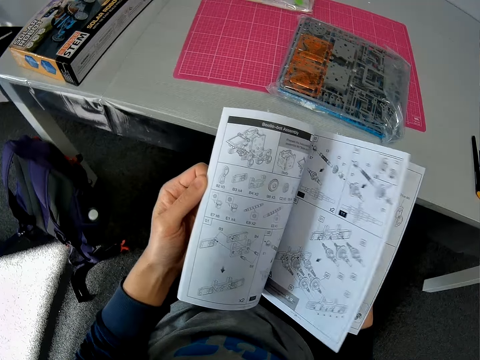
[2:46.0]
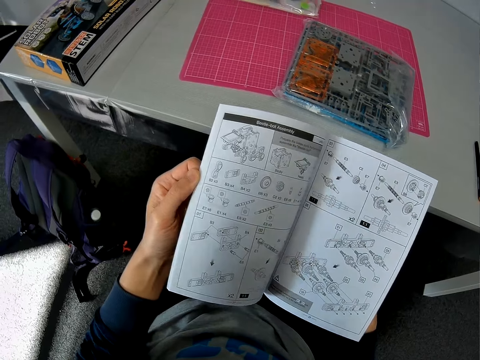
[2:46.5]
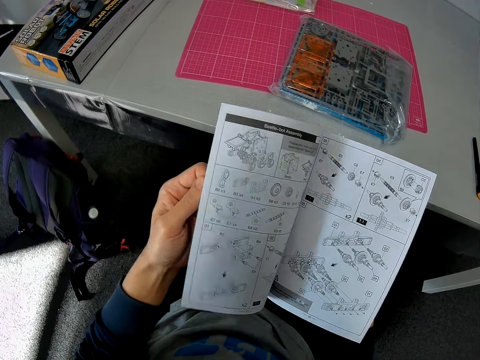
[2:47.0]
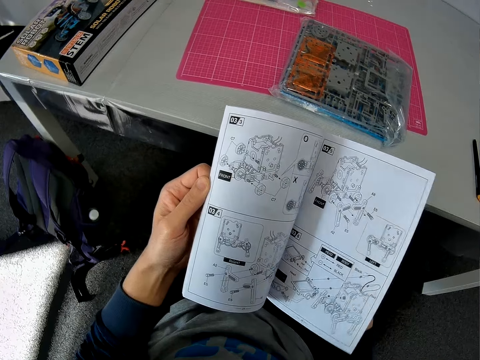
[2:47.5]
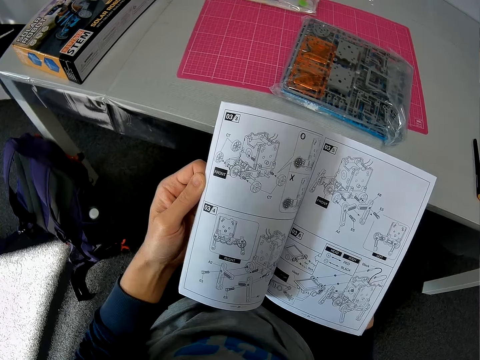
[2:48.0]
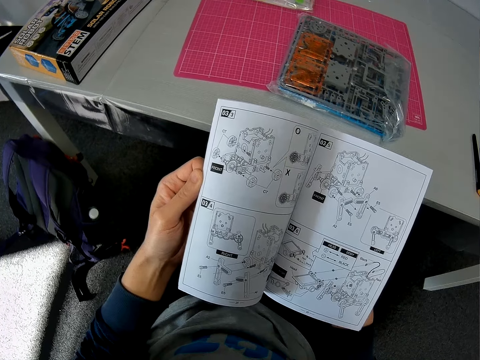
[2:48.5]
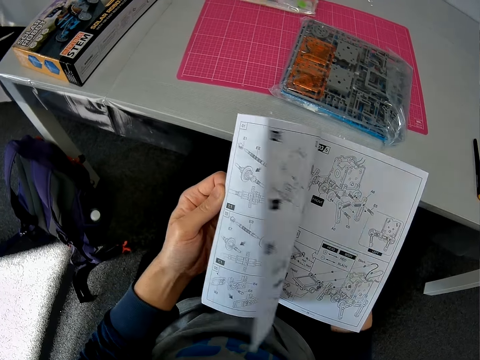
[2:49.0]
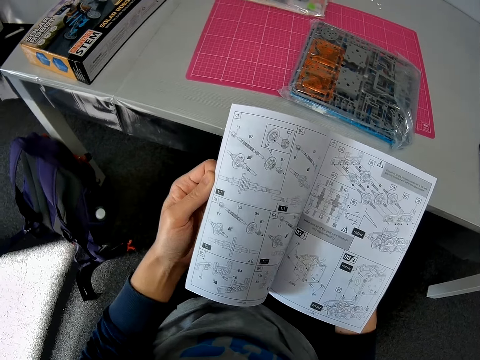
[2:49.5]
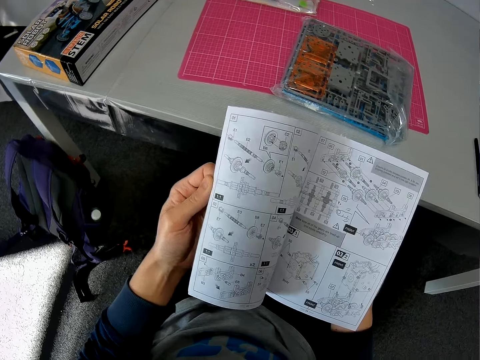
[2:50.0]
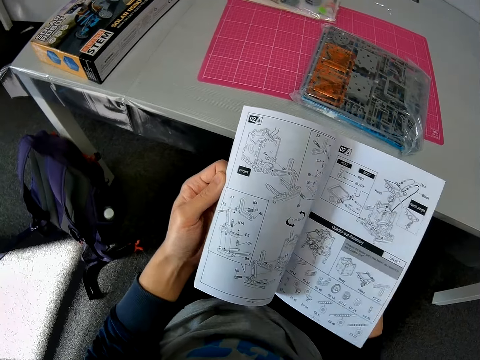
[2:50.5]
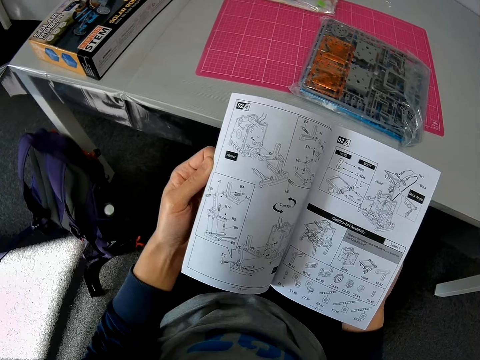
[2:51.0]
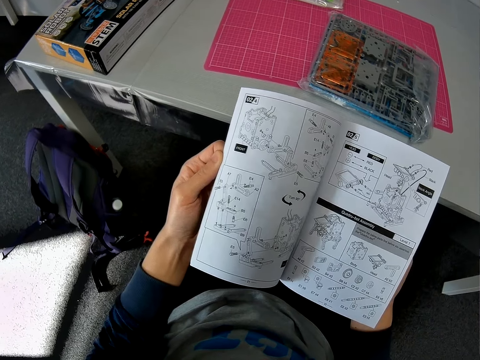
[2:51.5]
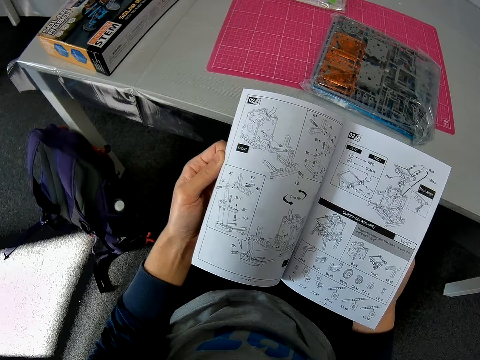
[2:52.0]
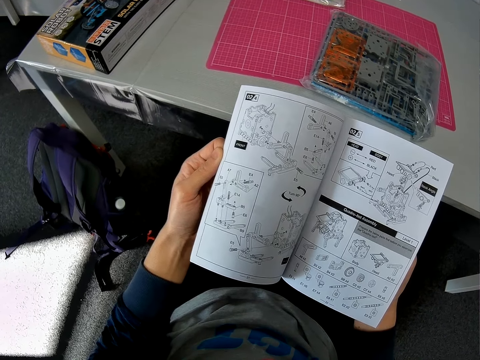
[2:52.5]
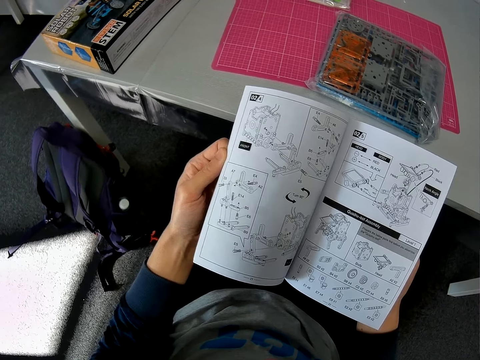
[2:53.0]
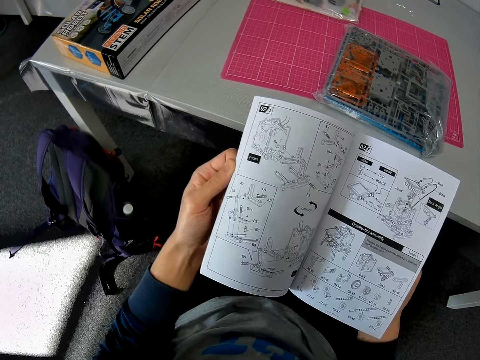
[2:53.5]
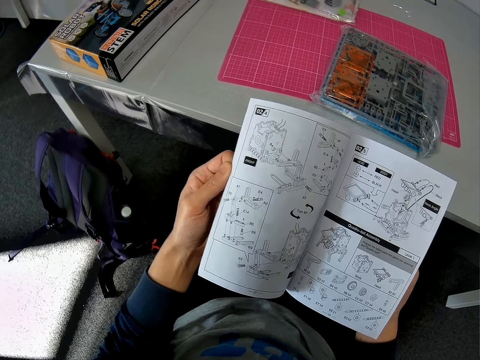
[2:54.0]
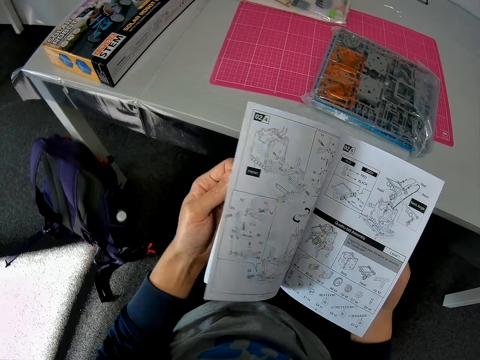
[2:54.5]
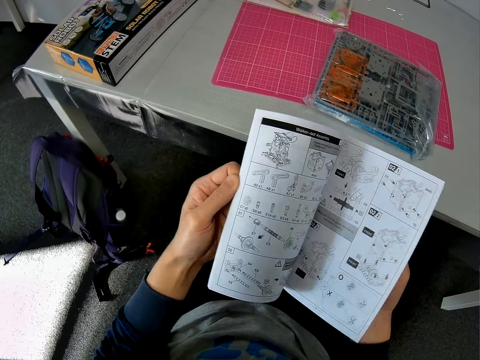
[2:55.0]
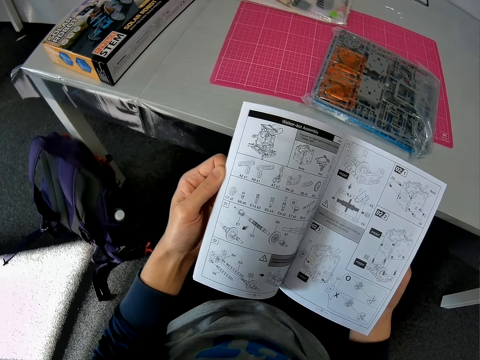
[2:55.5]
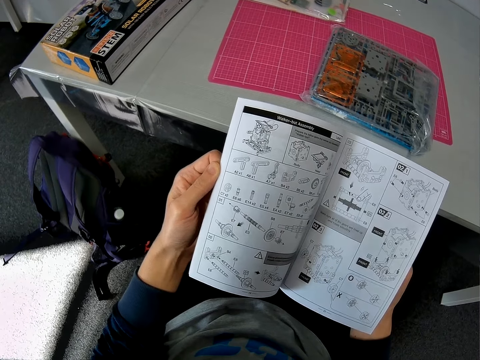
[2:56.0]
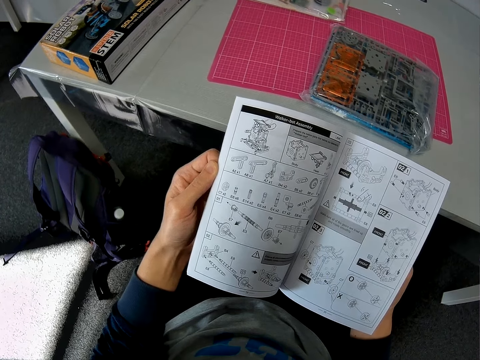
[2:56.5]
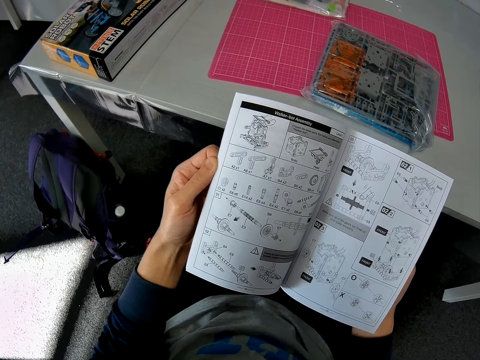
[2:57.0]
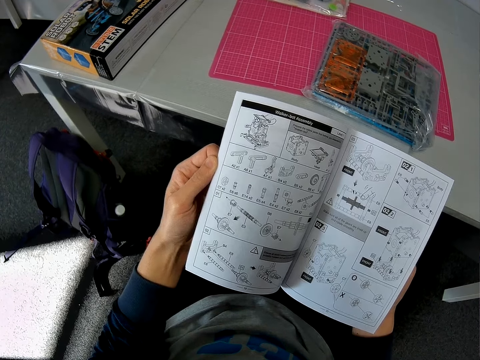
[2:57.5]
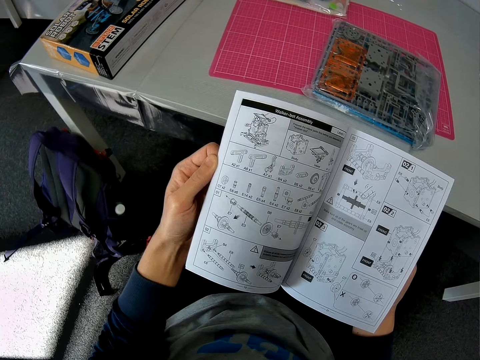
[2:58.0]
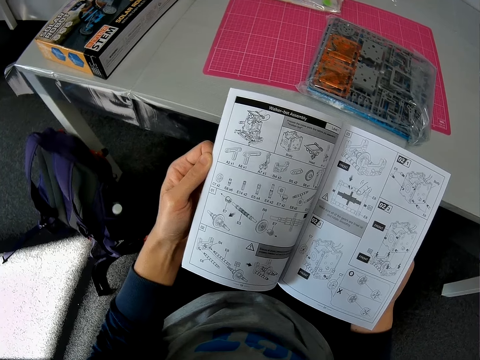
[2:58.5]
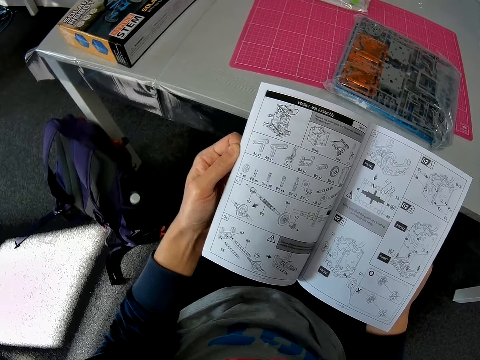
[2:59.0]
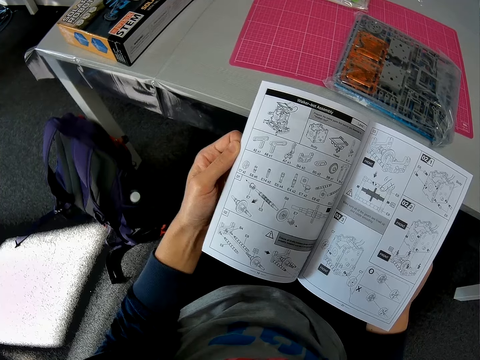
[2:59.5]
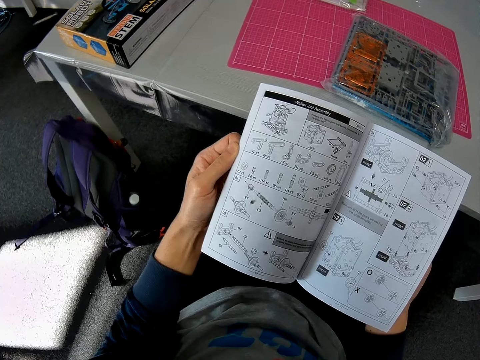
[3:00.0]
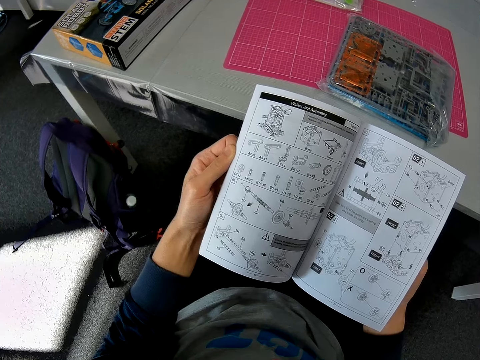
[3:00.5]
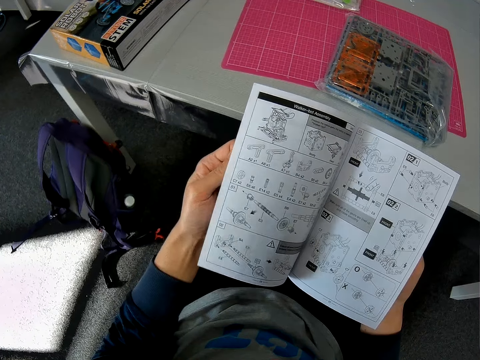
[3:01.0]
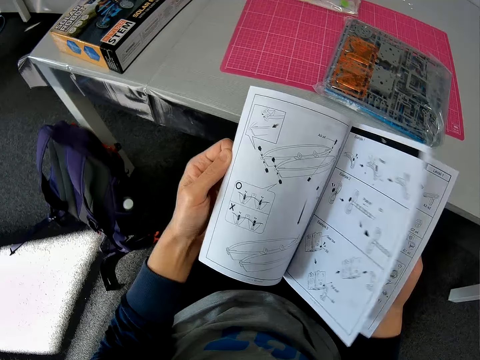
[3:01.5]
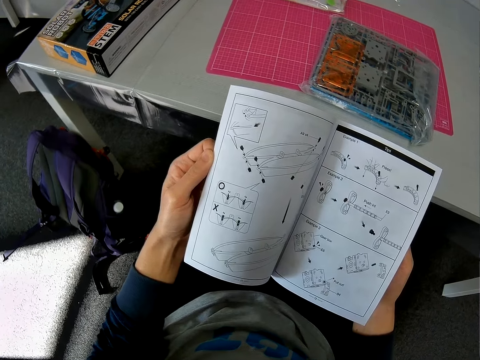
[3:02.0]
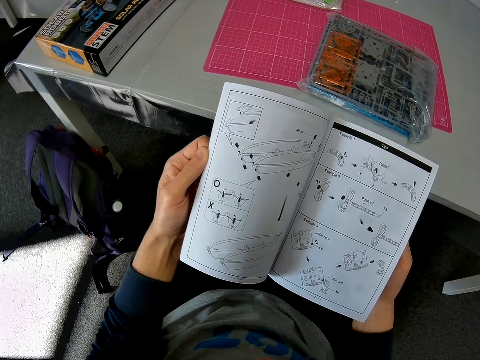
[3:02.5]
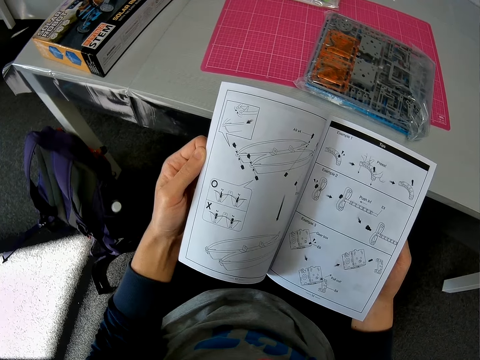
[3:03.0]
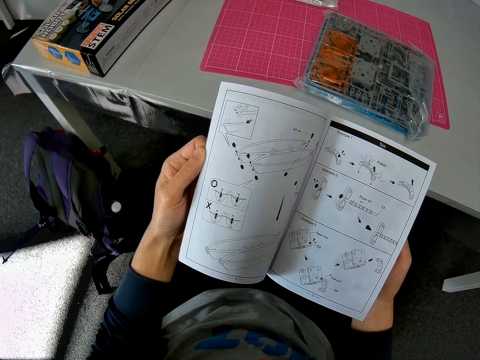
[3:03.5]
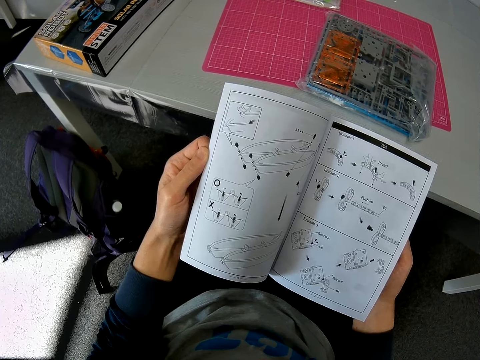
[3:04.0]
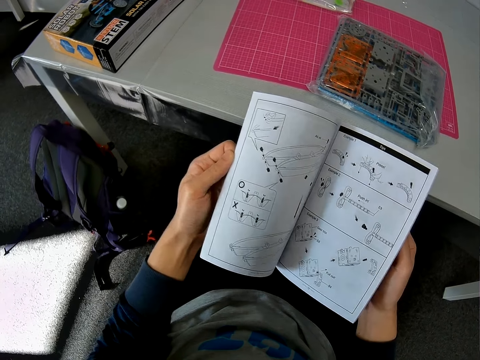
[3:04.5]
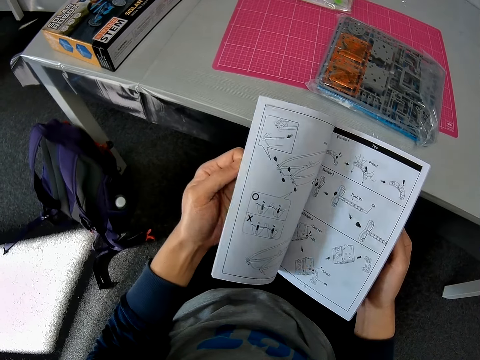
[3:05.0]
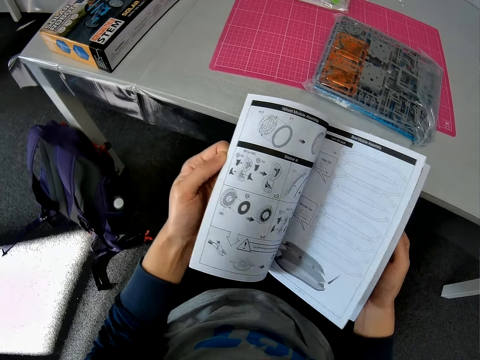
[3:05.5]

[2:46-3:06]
The camera wearer peruses the manual. They peruse the manual backwards.

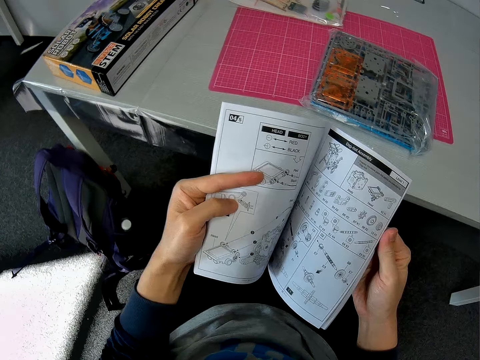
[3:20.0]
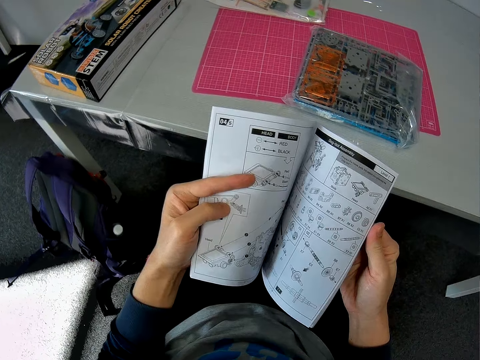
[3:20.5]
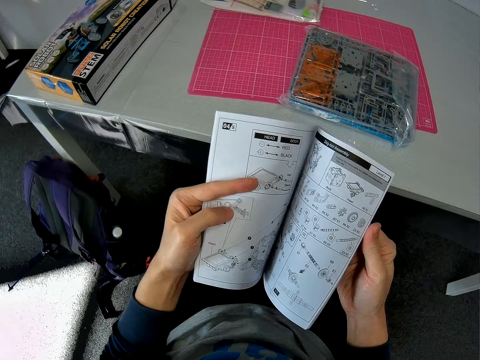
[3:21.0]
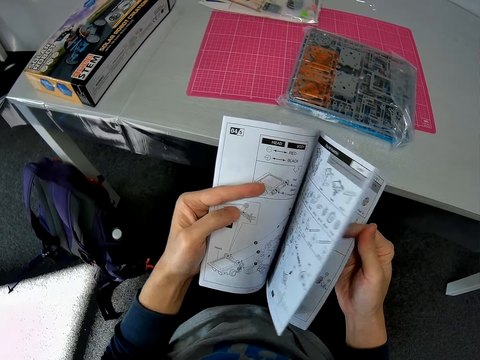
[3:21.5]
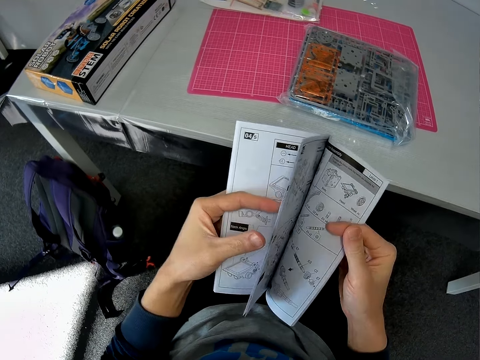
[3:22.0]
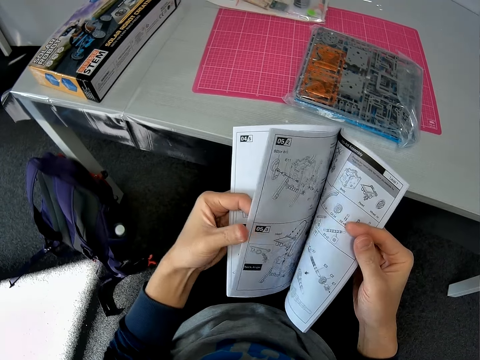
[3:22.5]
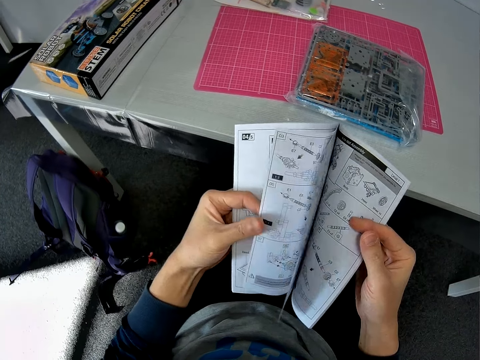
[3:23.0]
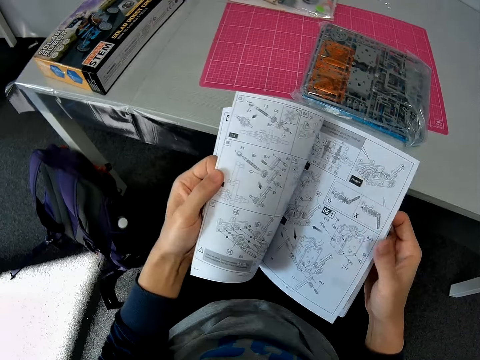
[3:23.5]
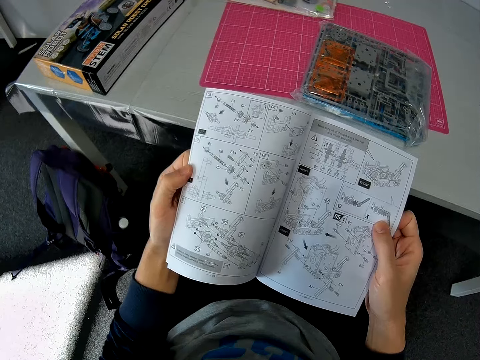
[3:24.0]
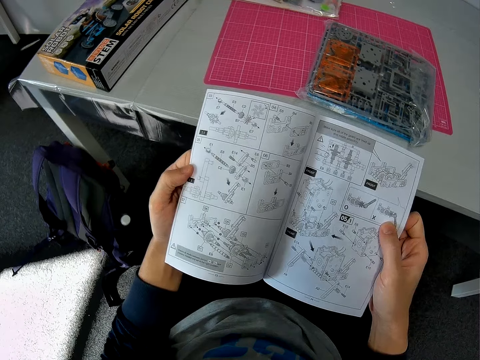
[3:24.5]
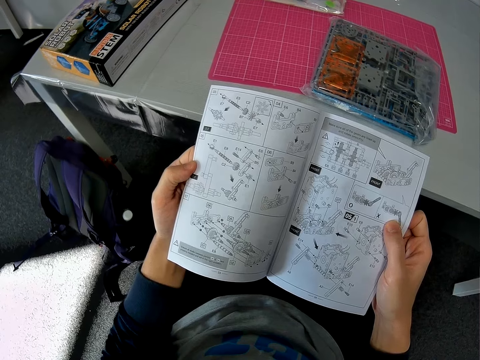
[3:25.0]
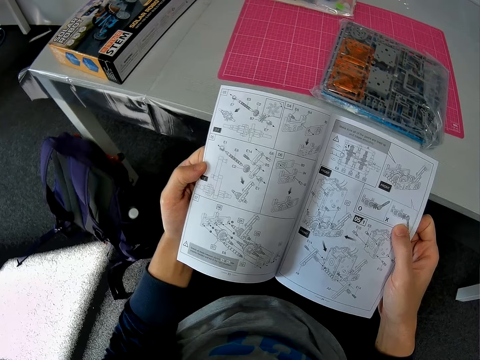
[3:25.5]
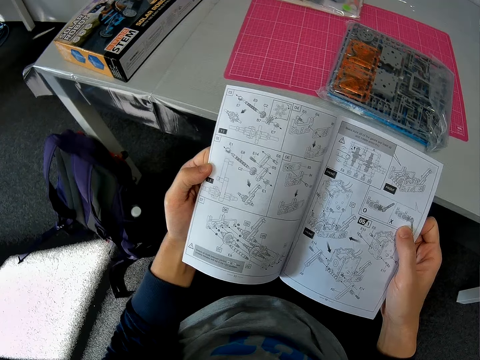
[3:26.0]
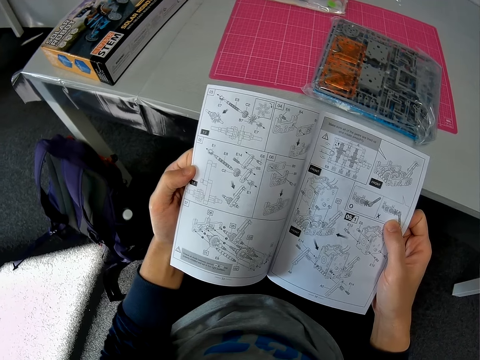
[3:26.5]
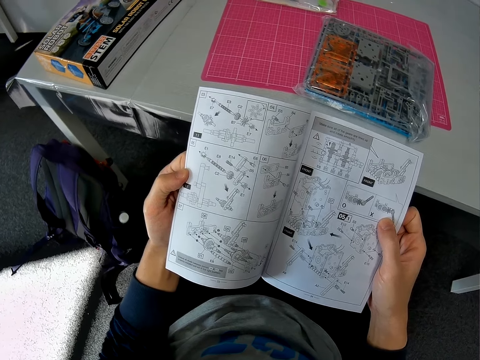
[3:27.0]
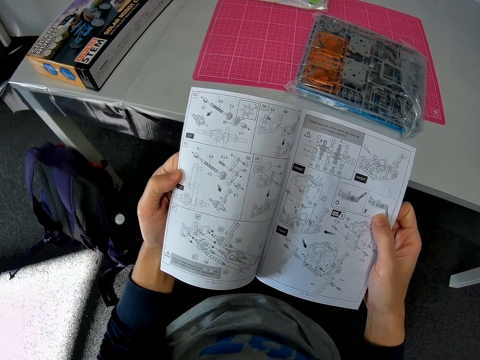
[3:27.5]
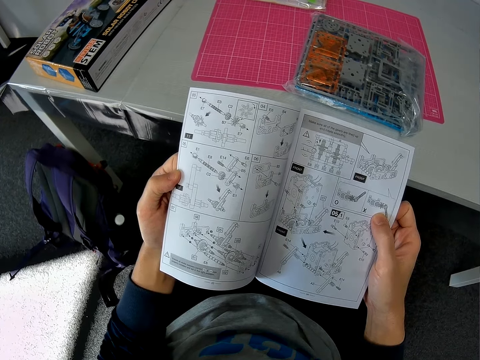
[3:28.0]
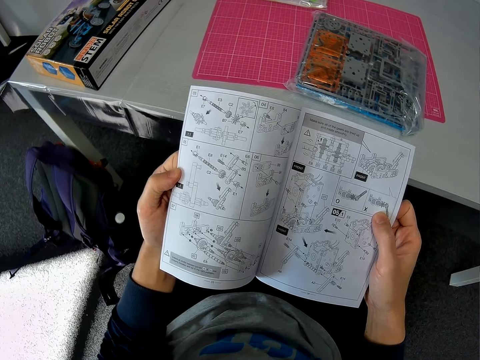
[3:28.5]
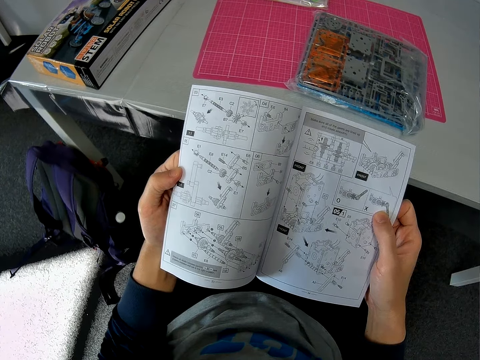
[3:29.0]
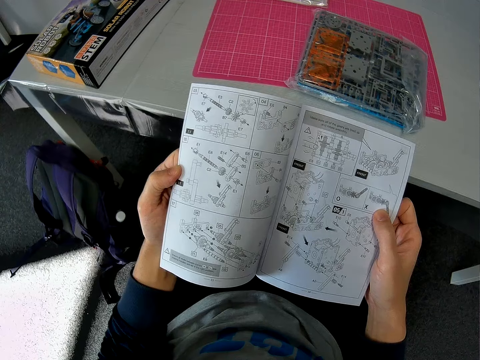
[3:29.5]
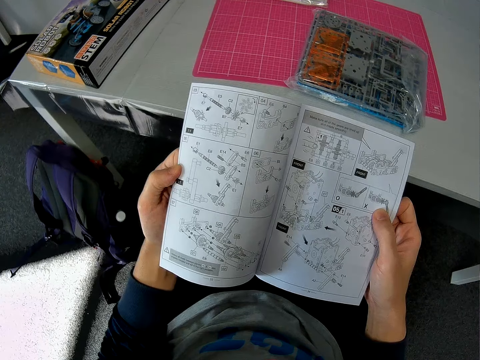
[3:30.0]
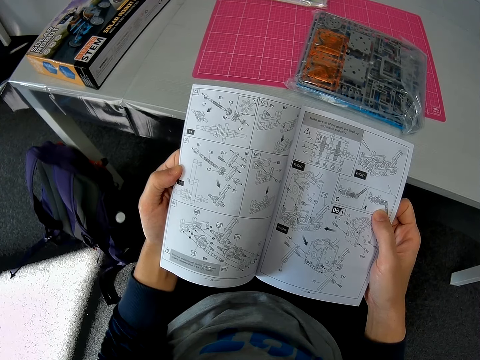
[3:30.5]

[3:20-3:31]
The camera wearer peruses the manual forward. They read the manual.
